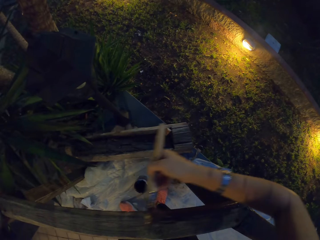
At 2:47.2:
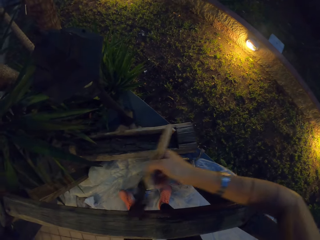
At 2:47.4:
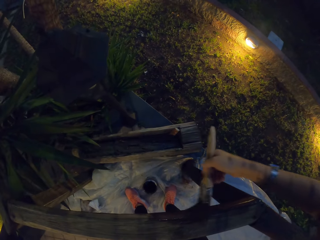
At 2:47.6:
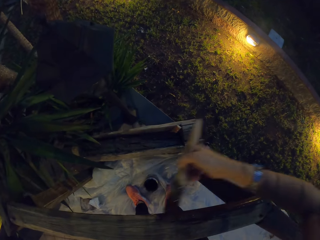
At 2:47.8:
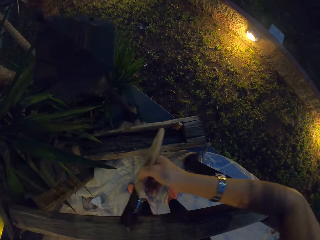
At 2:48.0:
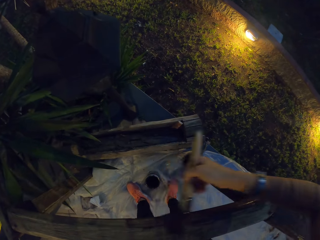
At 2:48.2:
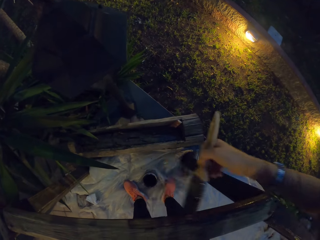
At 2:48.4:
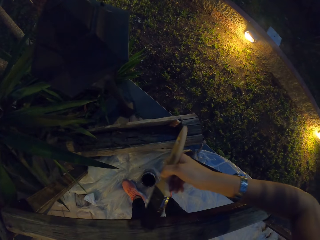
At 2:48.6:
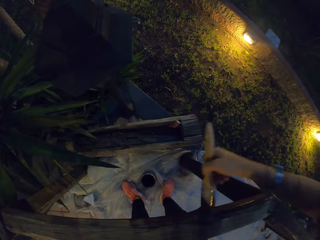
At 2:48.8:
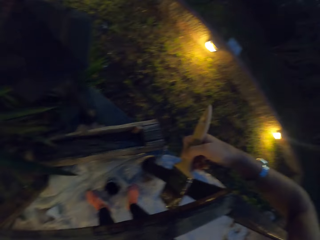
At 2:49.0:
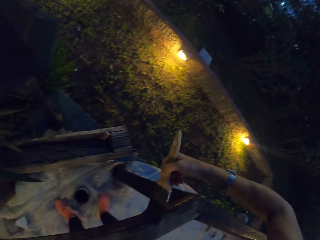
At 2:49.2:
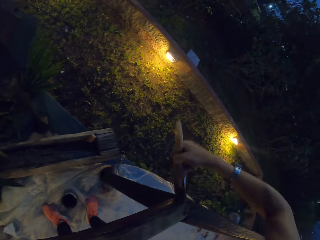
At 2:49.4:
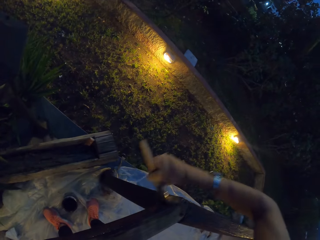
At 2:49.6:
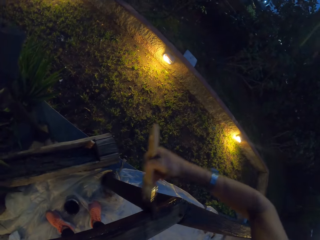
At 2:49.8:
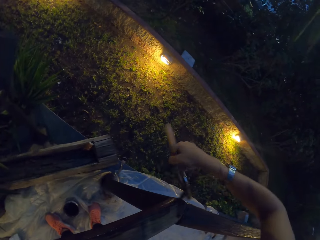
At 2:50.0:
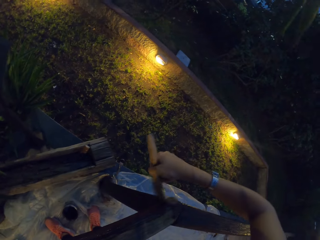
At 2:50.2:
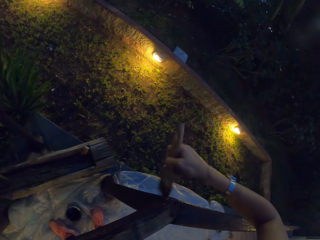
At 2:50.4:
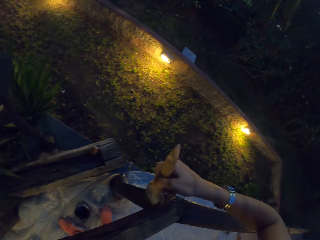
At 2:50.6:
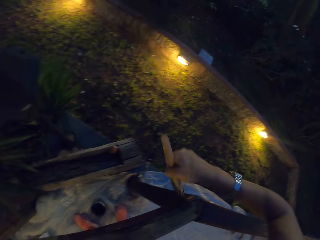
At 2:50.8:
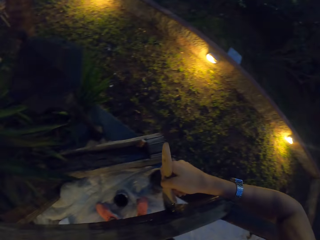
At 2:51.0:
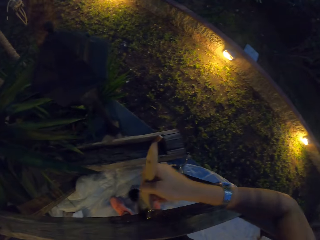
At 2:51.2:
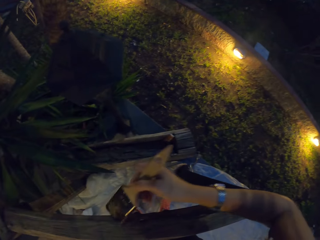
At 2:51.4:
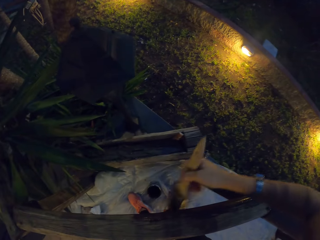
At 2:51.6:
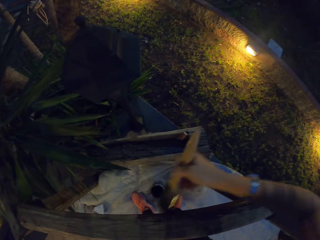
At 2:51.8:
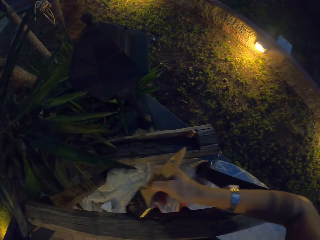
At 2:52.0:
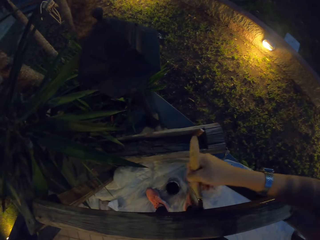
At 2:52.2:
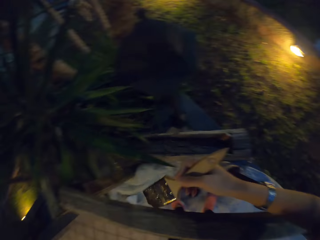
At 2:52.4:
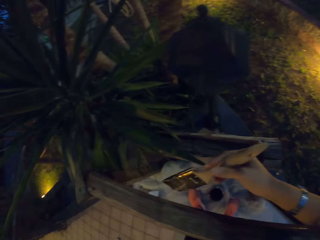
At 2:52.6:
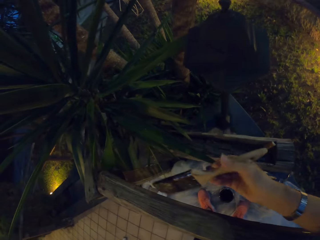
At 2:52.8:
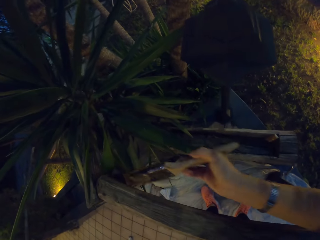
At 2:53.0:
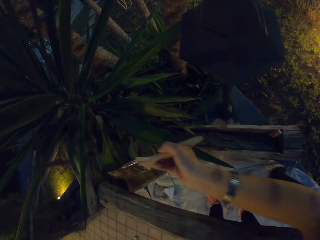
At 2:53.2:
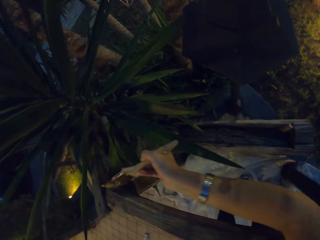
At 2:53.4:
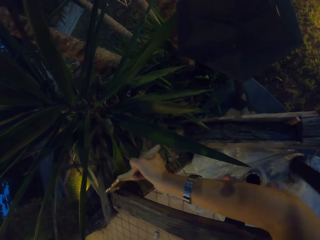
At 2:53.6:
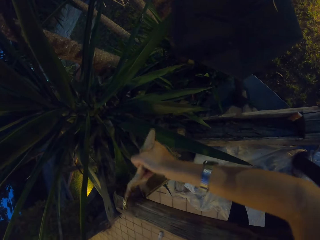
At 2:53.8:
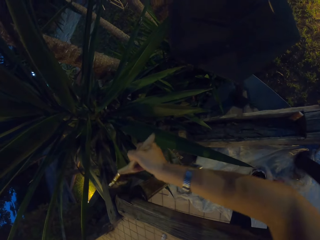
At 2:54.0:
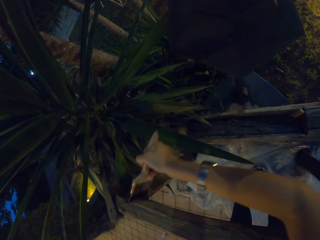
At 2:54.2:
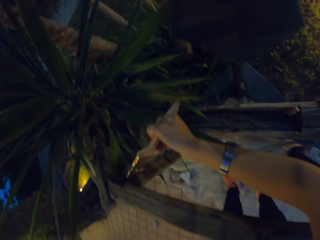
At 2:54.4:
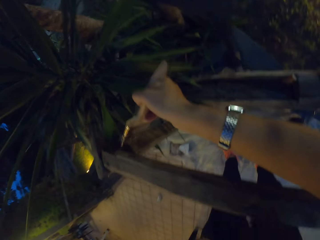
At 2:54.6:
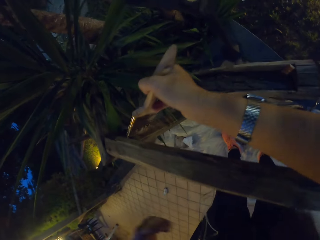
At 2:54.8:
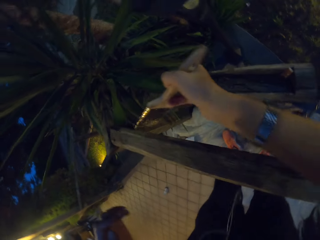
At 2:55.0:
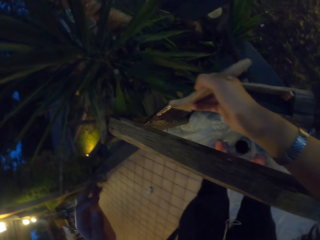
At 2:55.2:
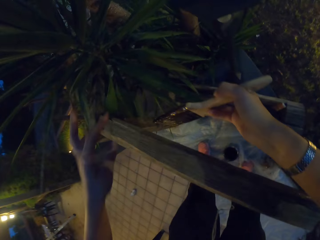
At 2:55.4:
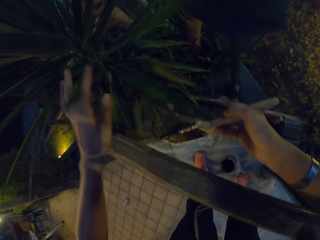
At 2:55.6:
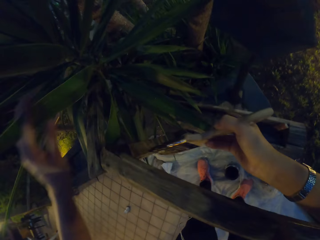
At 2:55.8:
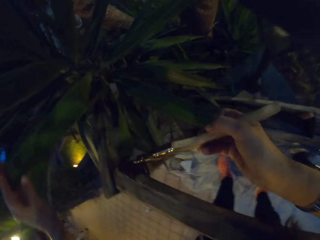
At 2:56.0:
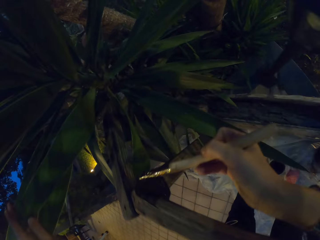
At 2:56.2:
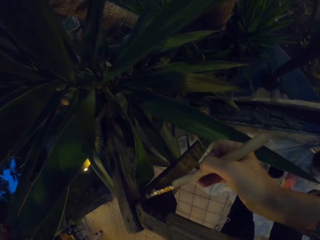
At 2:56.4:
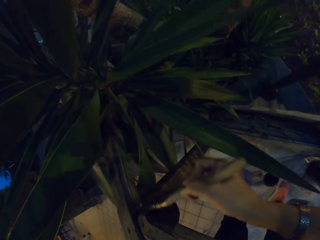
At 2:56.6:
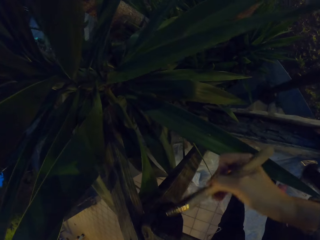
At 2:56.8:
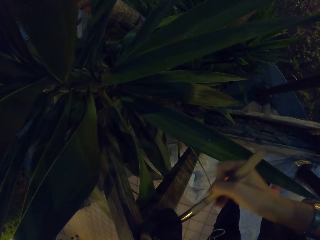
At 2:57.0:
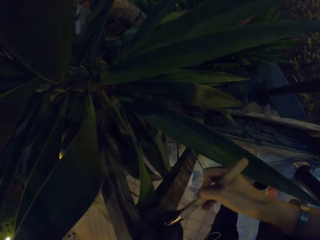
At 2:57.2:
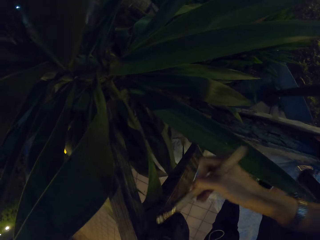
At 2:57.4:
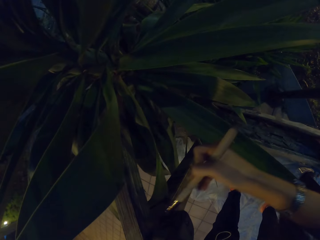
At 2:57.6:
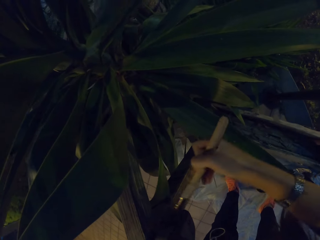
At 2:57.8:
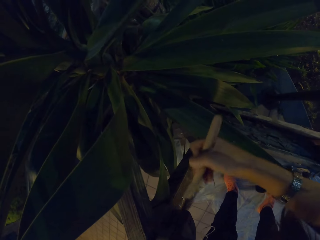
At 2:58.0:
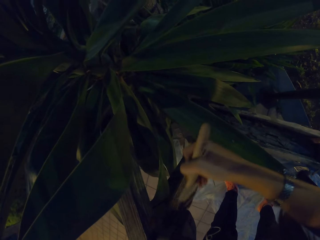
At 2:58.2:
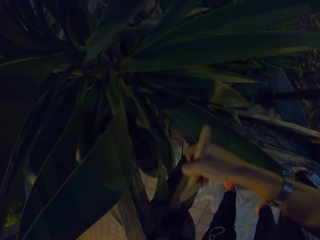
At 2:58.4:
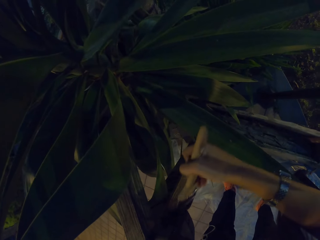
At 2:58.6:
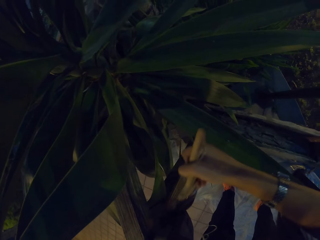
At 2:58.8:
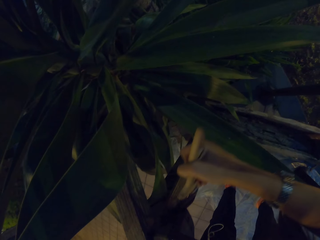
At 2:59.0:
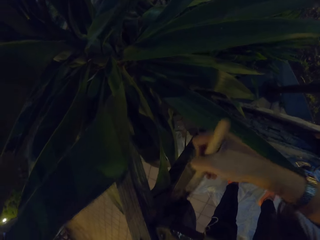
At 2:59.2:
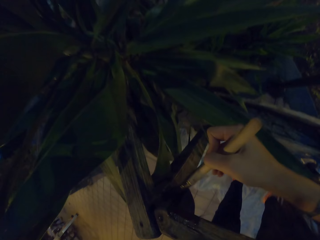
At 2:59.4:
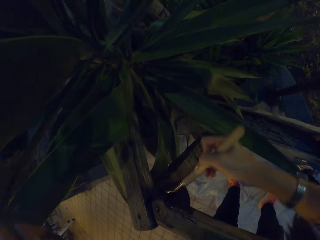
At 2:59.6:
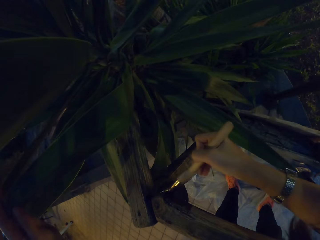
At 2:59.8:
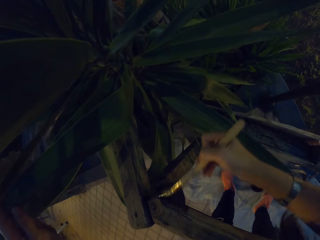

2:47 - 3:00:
The camera wearer adjusts the plant with his left hand.

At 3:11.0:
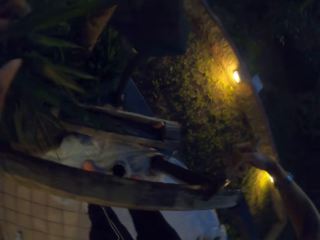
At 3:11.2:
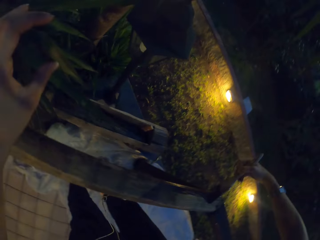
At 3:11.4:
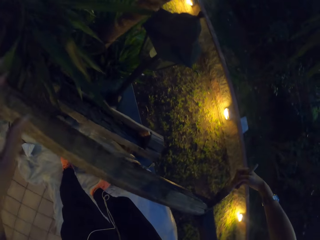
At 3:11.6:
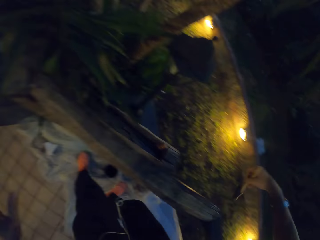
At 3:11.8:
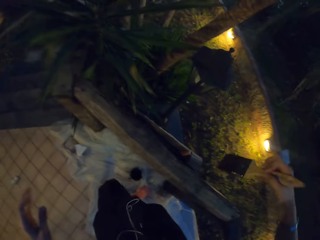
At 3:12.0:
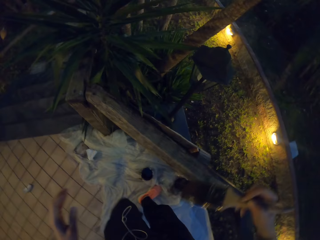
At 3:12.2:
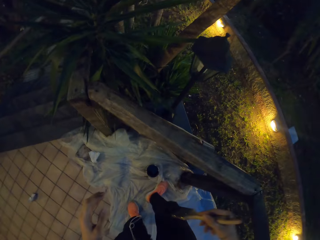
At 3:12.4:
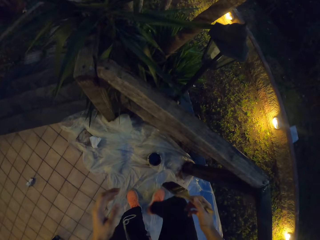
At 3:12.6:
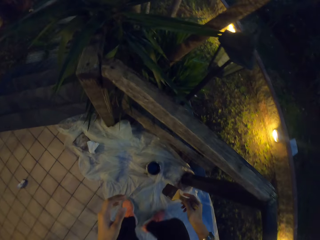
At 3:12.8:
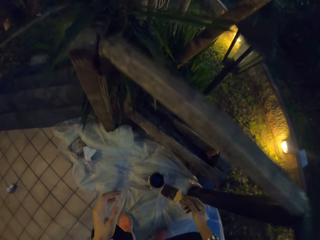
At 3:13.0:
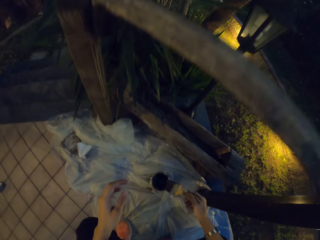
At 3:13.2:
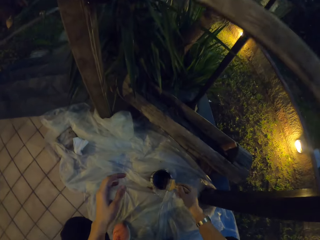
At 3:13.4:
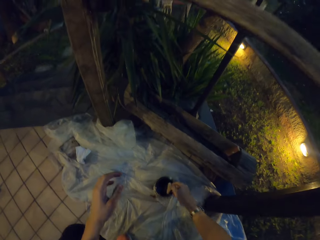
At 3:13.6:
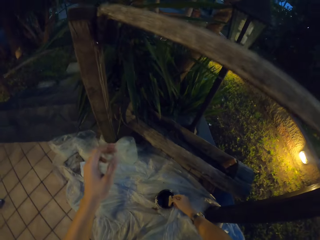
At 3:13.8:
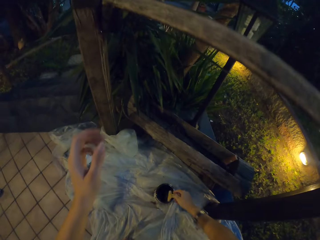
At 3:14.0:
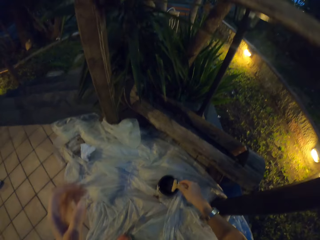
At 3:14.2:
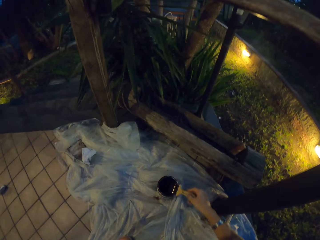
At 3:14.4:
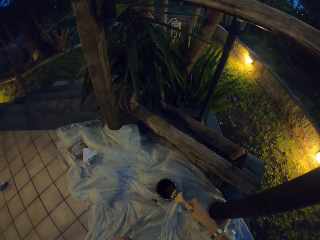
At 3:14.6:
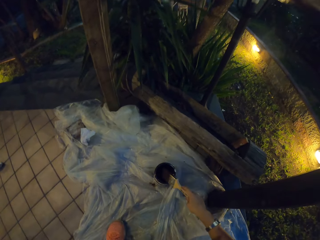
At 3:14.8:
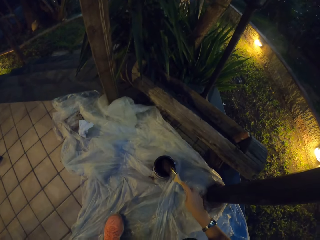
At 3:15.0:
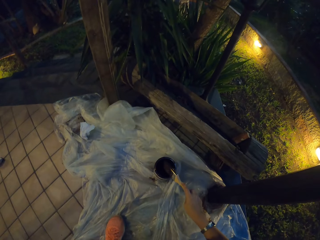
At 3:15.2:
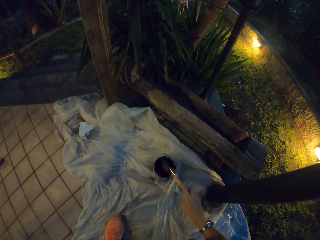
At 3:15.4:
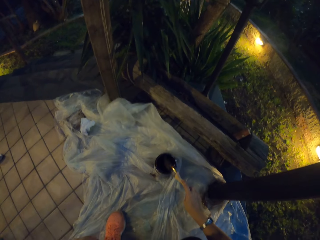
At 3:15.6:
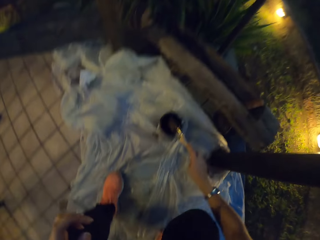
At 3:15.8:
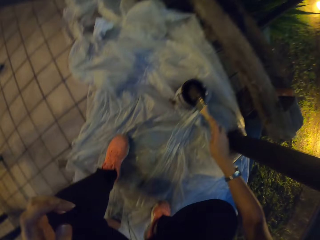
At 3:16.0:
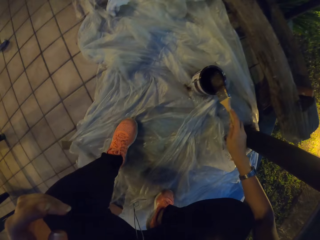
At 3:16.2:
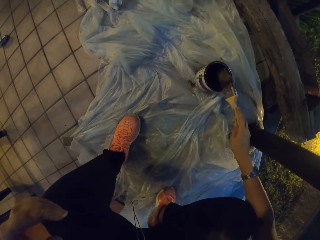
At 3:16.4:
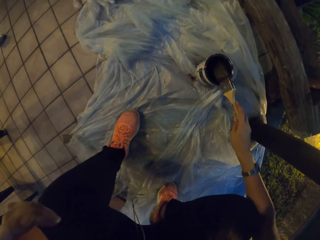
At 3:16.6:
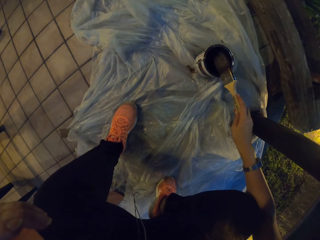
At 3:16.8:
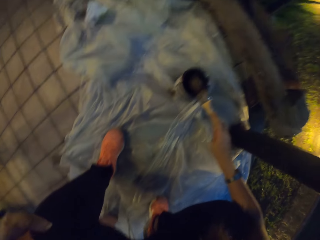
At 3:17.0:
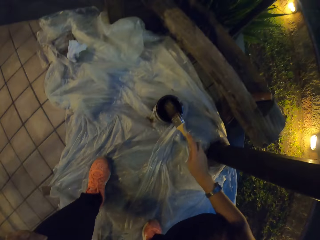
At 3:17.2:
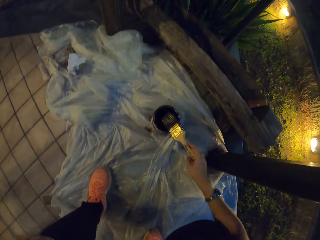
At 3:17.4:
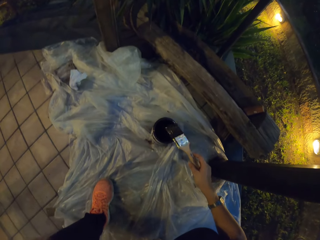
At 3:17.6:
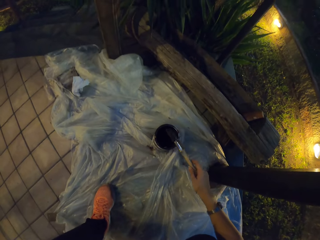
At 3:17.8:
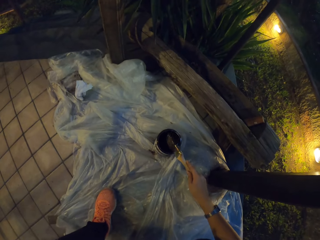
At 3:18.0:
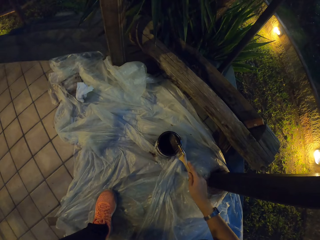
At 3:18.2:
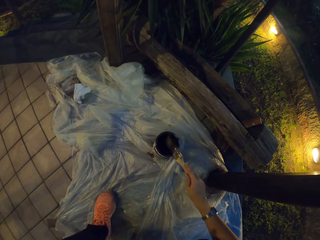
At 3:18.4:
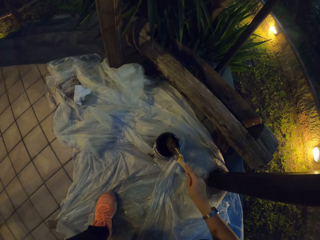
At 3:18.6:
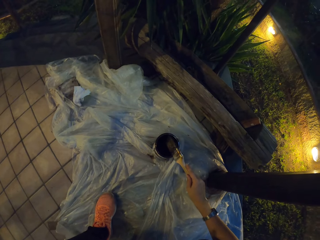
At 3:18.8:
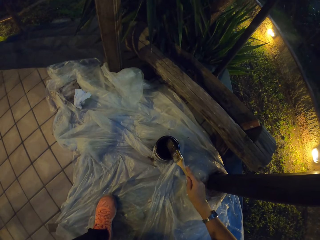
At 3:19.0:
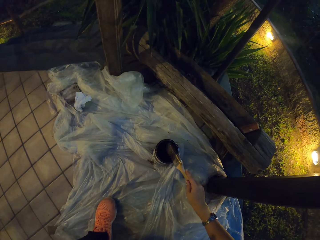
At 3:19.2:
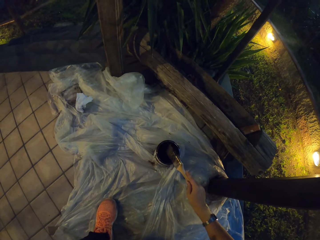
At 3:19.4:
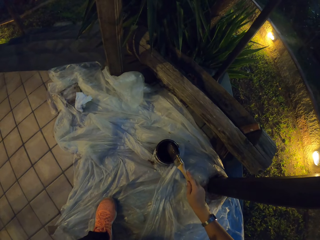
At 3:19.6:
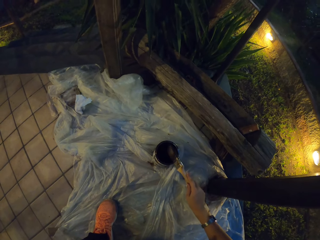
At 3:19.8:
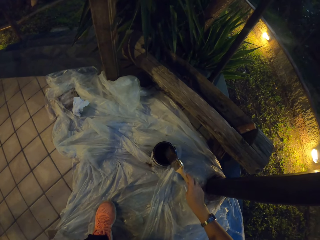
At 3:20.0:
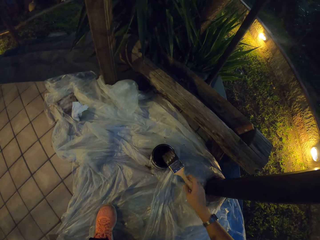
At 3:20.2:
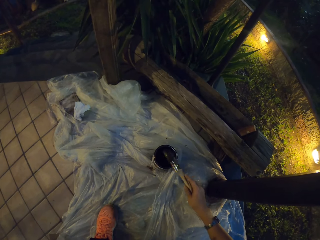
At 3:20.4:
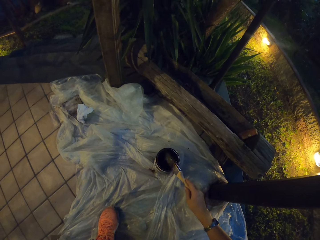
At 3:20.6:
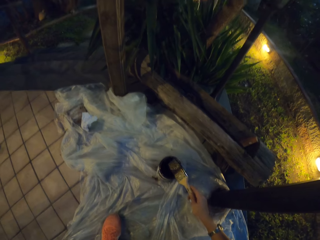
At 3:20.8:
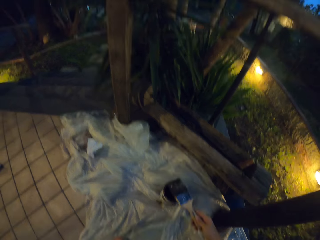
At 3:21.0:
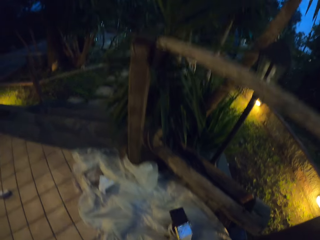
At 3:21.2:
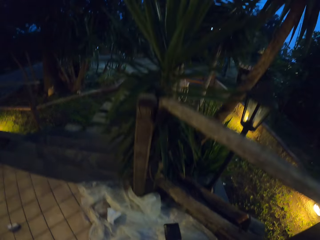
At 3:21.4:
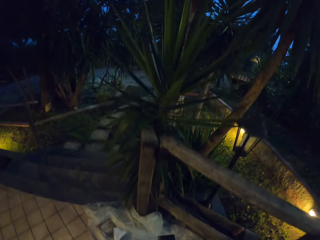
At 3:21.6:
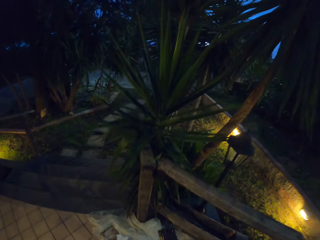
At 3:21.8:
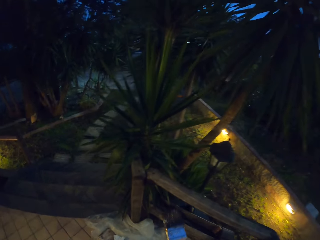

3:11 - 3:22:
The camera wearer dips the paint brush in the paint can. They hit the paint brush on the paint can.
